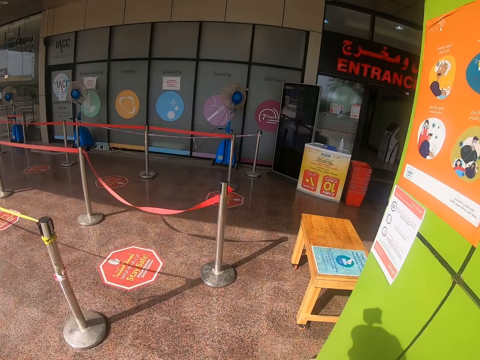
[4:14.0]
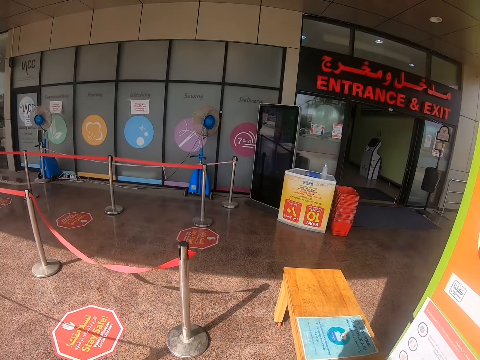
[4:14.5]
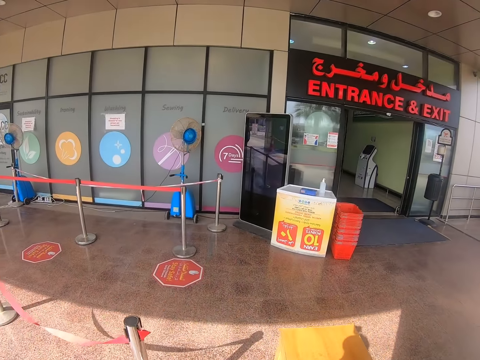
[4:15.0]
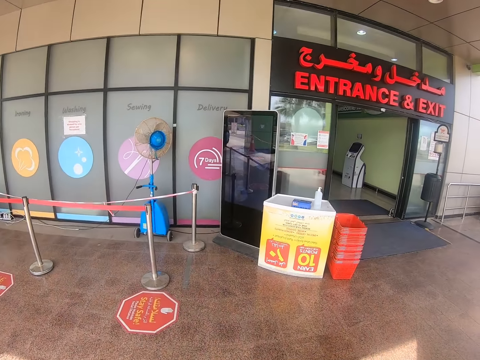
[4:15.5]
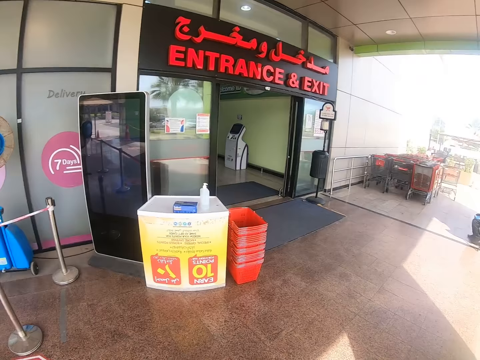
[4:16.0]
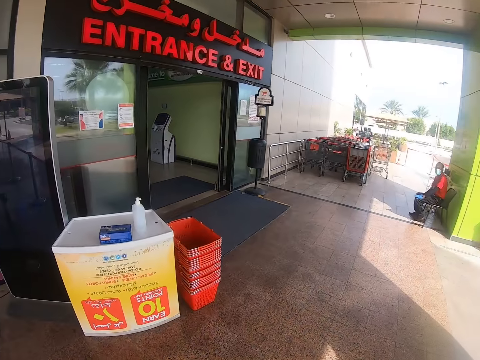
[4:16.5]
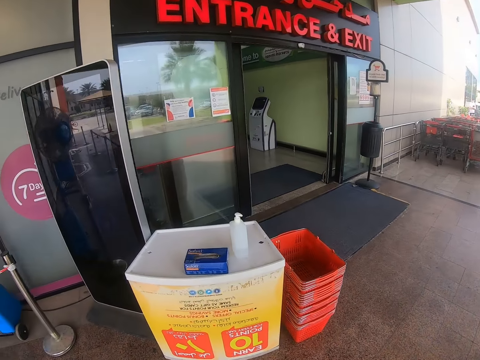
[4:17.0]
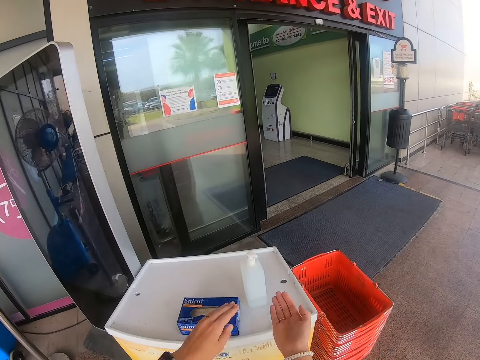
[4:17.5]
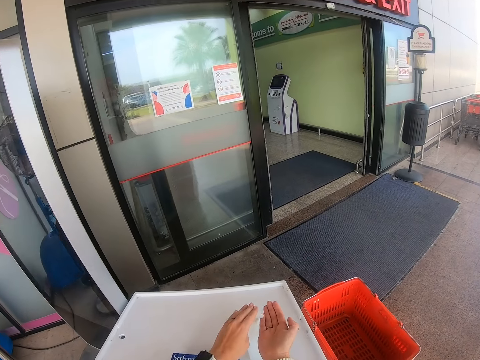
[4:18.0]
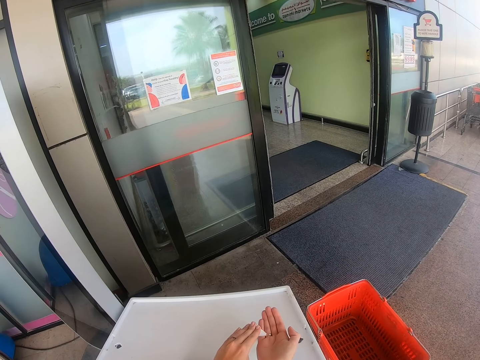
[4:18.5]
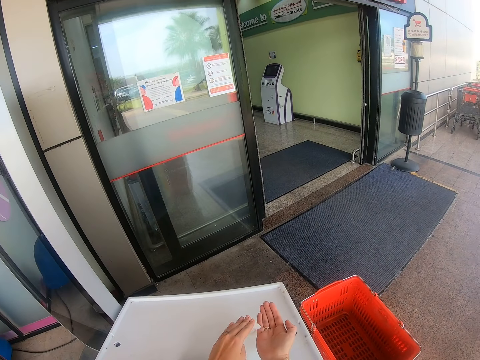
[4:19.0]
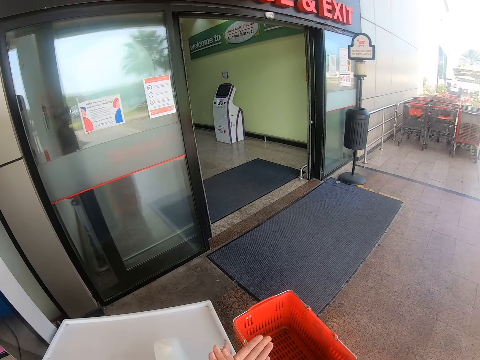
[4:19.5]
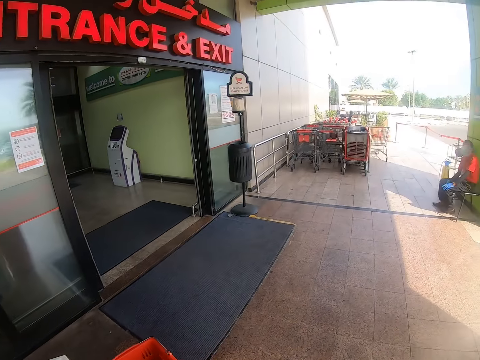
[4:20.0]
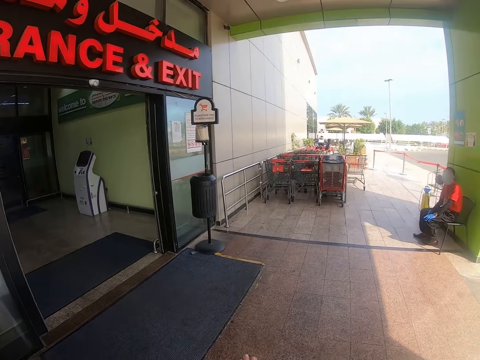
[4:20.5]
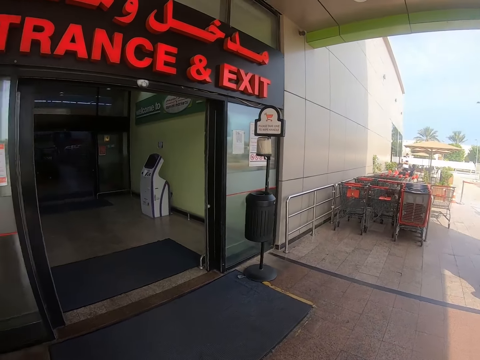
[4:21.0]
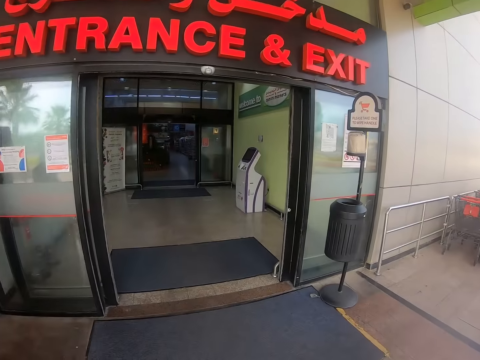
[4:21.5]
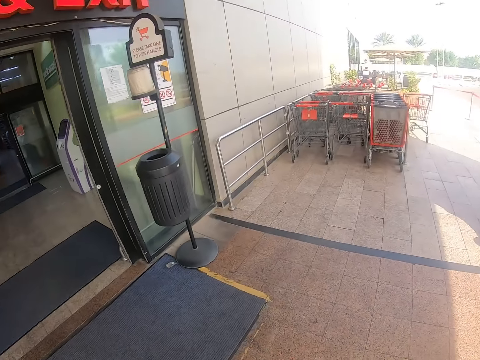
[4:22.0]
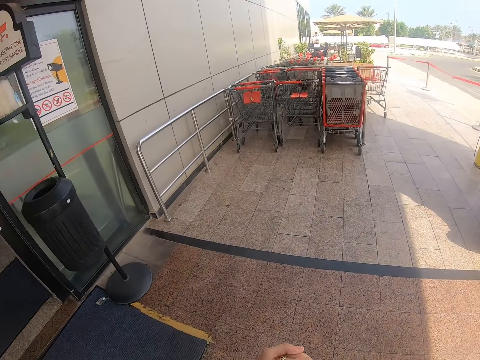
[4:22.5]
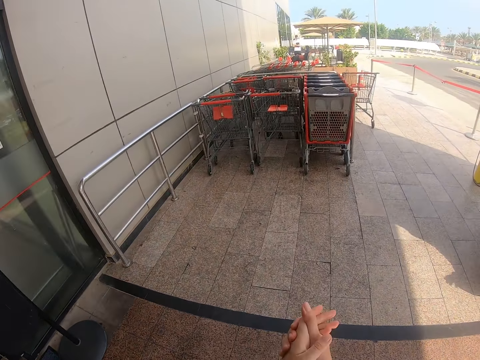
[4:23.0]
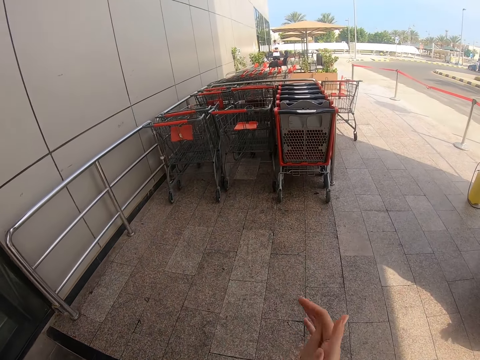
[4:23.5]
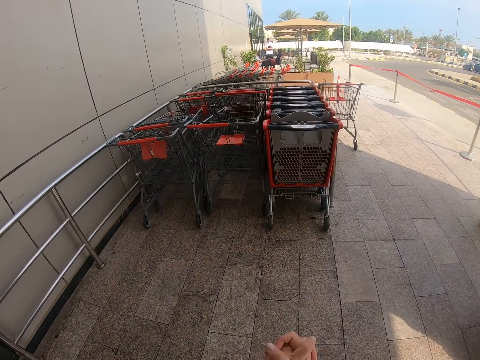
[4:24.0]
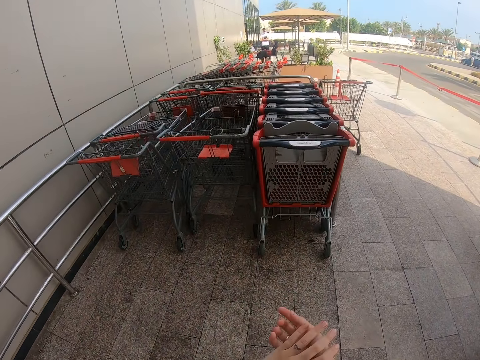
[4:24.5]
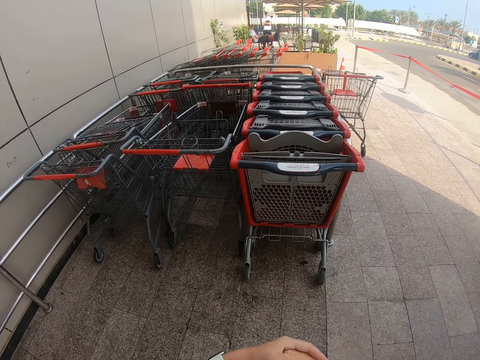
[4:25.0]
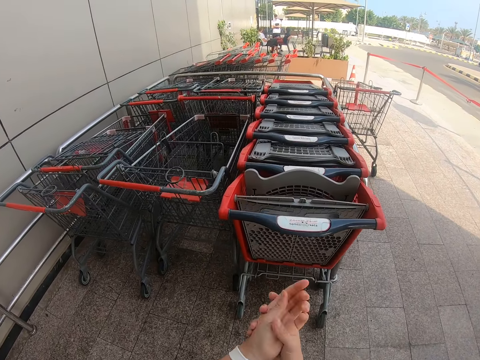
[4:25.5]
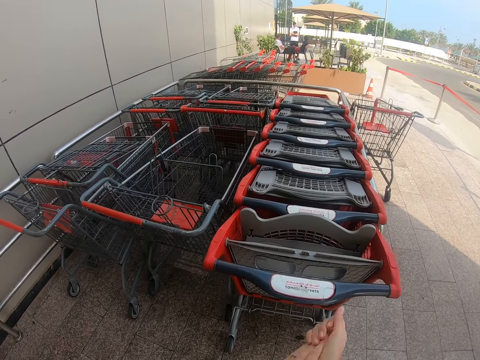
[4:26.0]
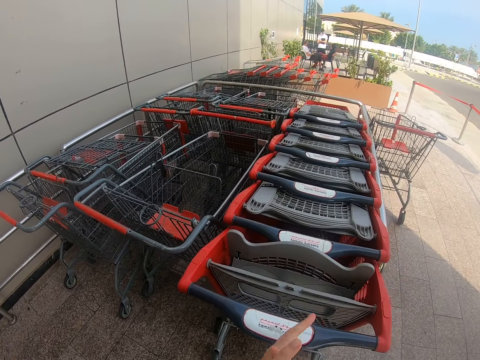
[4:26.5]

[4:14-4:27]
The camera wearer puts sanitizer on her hands. A man appears. The camera wearer rubs her hands. She looks around. She walks into the supermarket. She steps forward. She rubs her hands. She looks around.

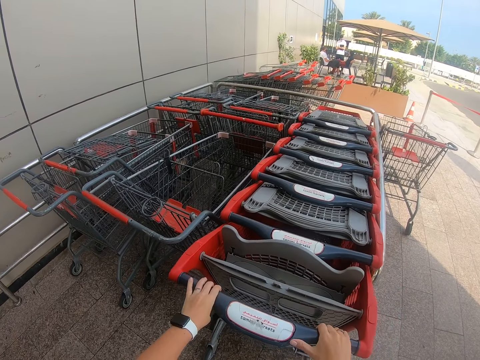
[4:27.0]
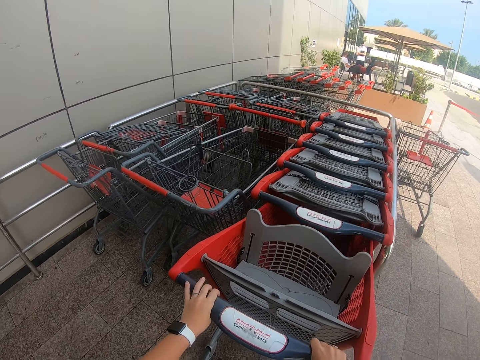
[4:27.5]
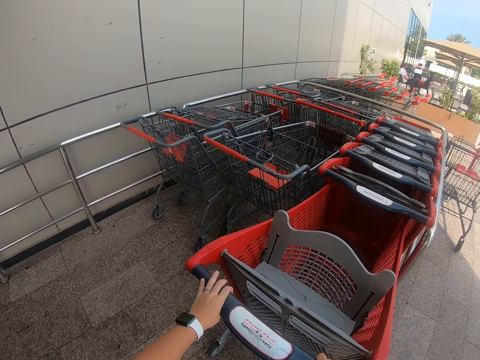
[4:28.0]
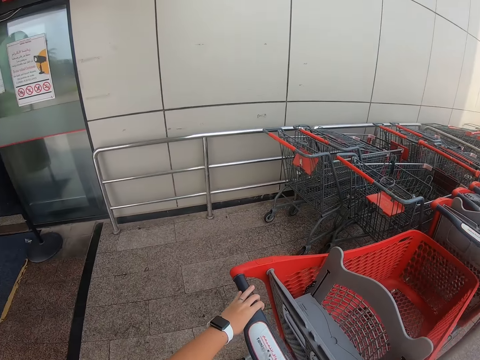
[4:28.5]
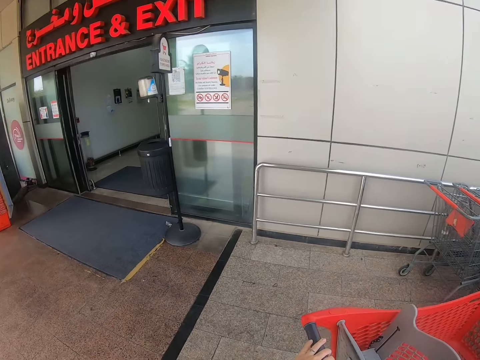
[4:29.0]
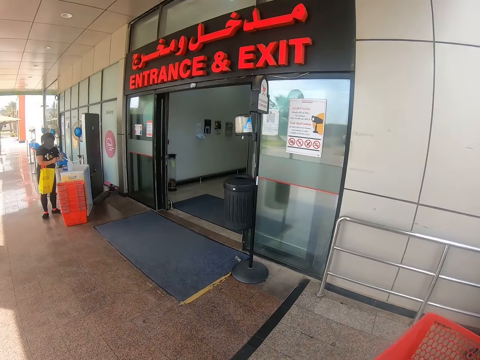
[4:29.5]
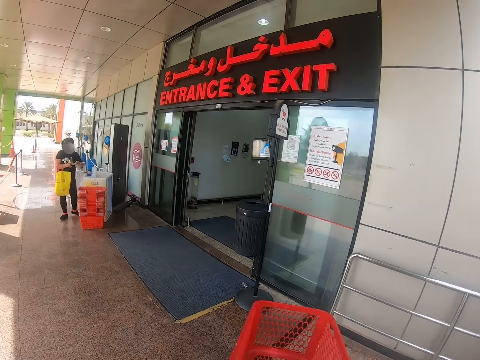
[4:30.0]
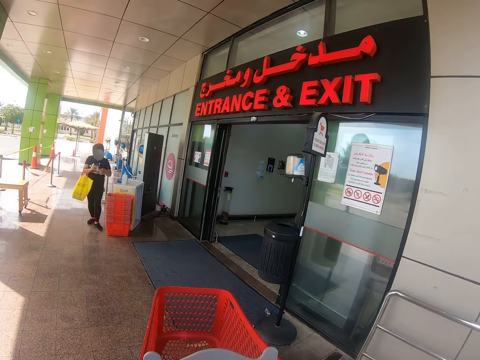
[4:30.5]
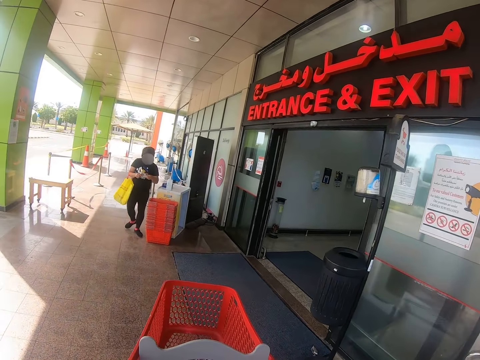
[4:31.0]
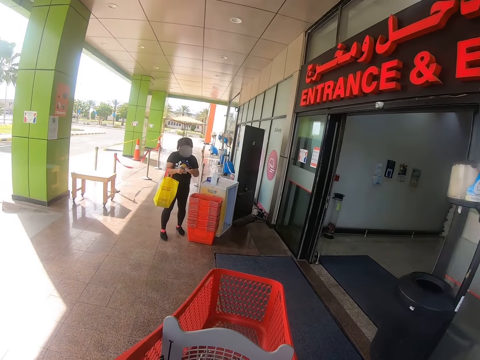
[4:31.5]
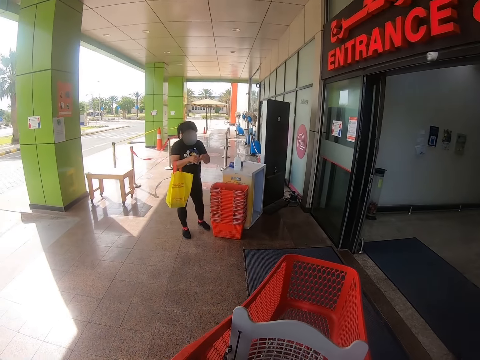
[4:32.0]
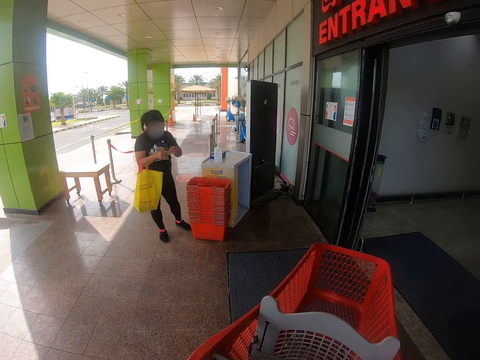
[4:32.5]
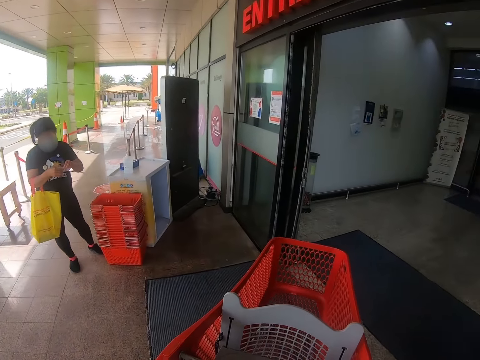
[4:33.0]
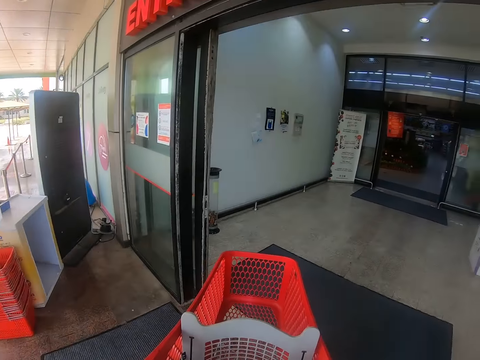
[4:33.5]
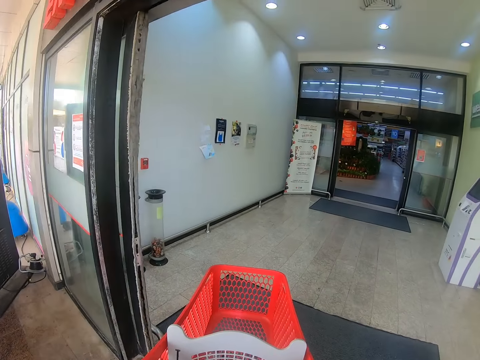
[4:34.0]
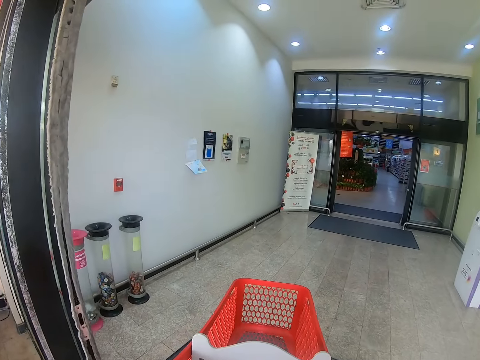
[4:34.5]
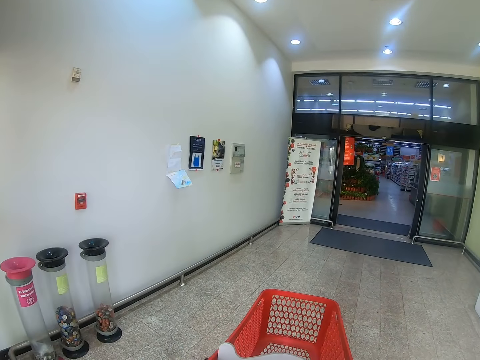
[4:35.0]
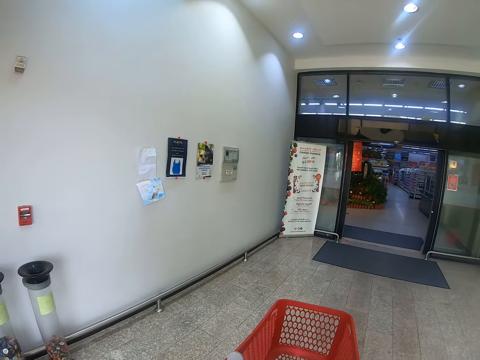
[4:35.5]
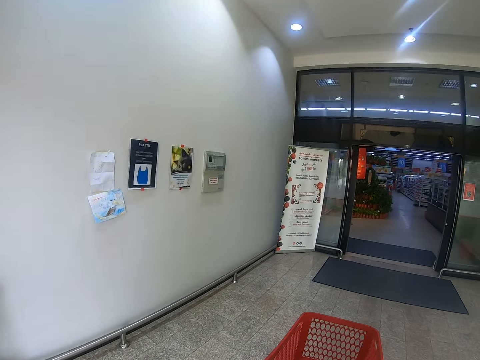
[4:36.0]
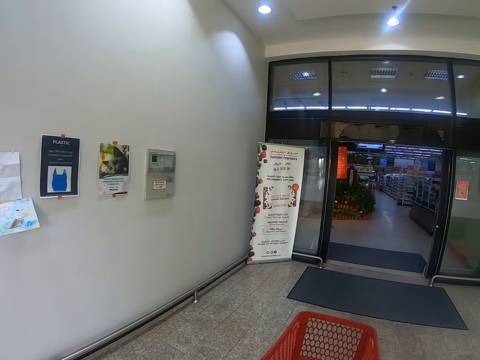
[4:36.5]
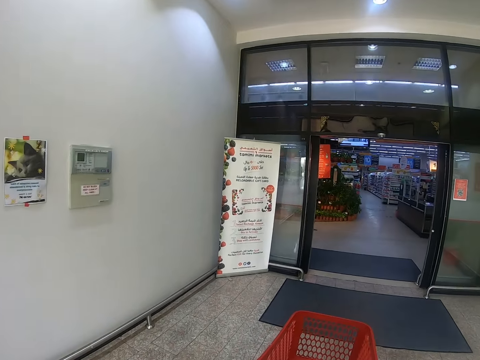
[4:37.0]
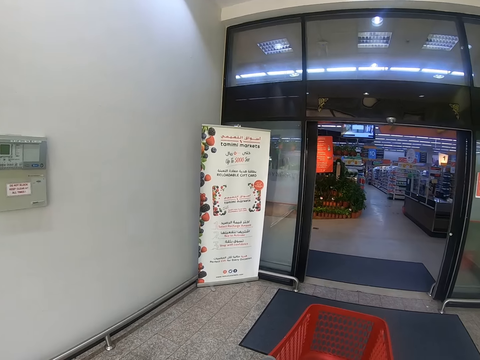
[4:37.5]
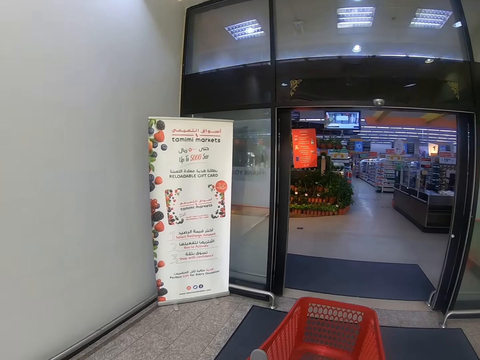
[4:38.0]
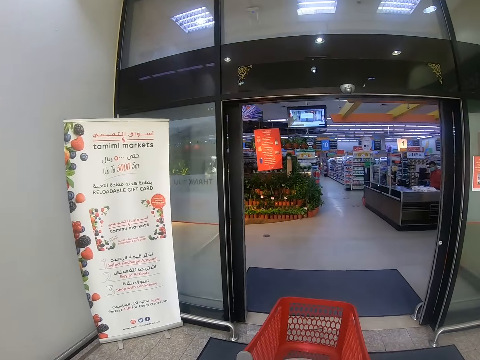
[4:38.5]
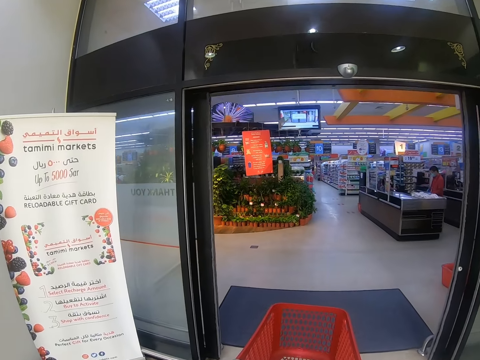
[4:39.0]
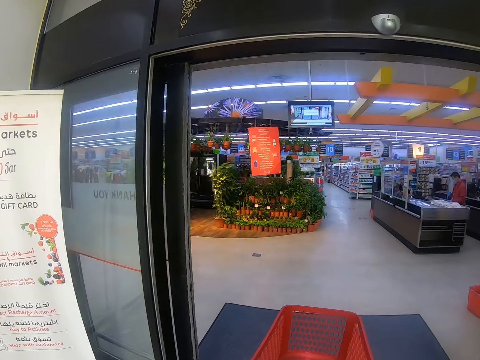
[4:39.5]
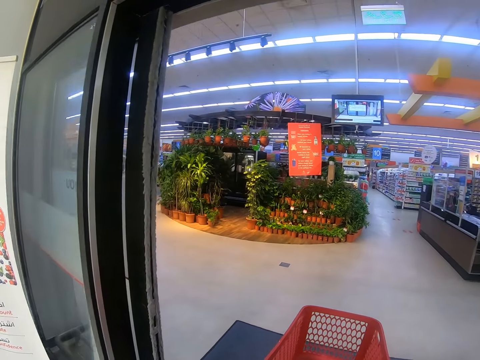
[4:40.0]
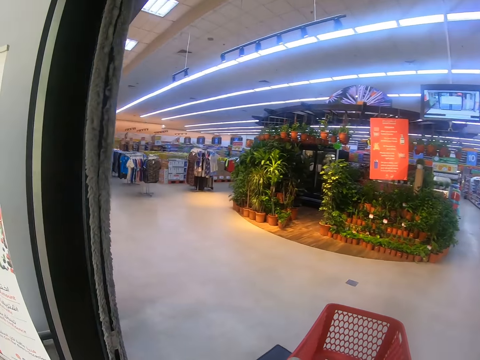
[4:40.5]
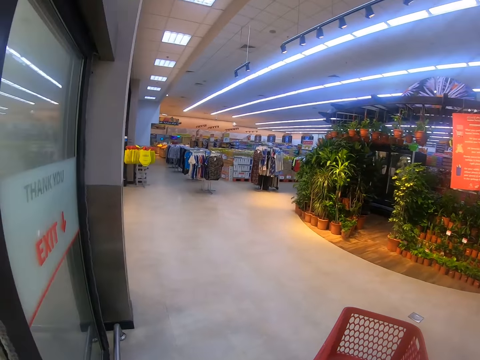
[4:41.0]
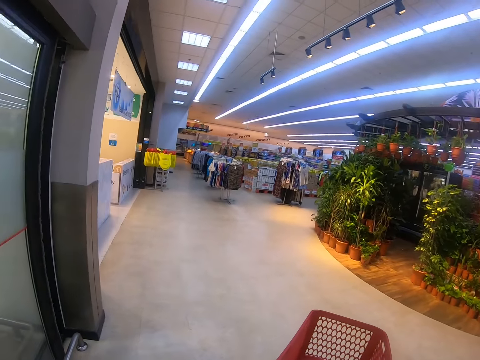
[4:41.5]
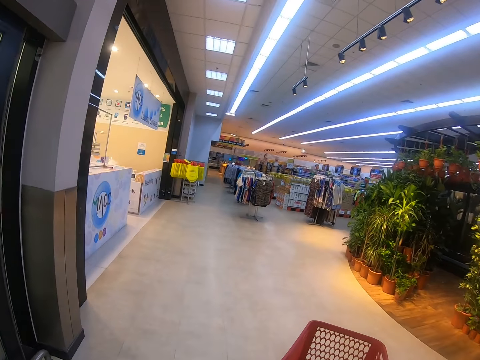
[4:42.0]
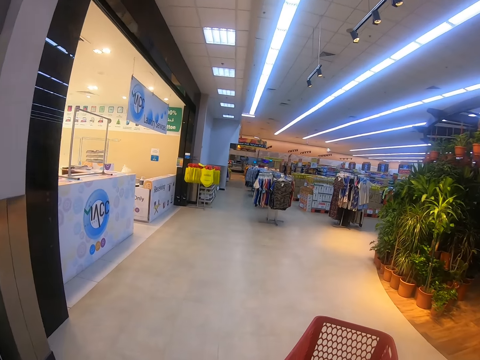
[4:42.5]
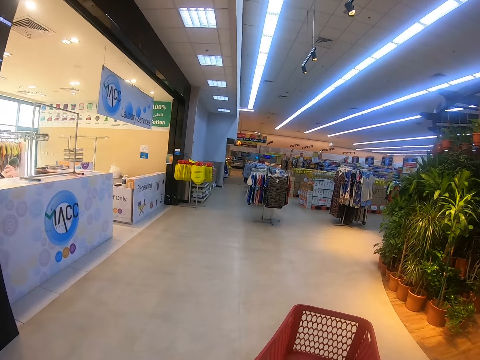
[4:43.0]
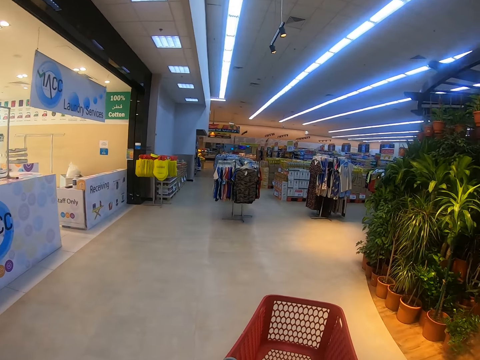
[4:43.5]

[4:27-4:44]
The camera wearer moves the trolley. They pick the trolley, look around and pull the trolley. A lady steps forward. The lady puts sanitizer on her hands. The camera wearer walks into the supermarket. The lady walks into the supermarket. The camera wearer pushes the trolley. They look around, pull the trolley and walk into the supermarket. A man appears. The camera wearer pushes the trolley.
